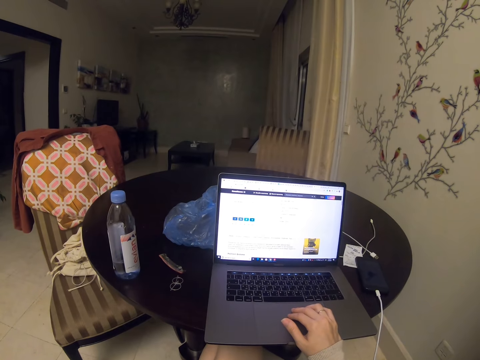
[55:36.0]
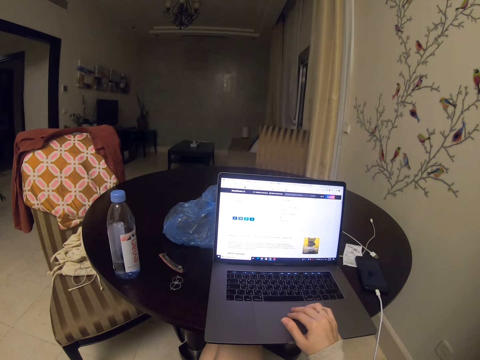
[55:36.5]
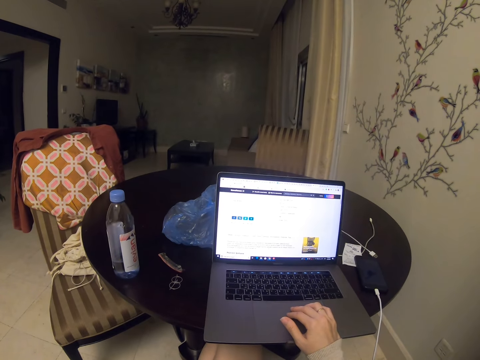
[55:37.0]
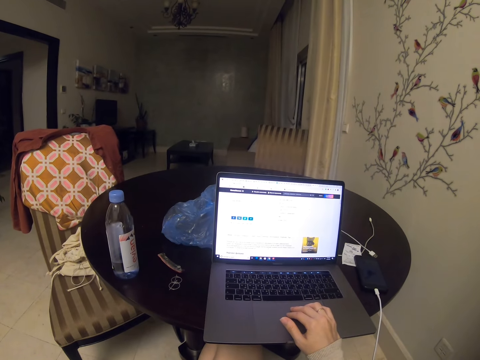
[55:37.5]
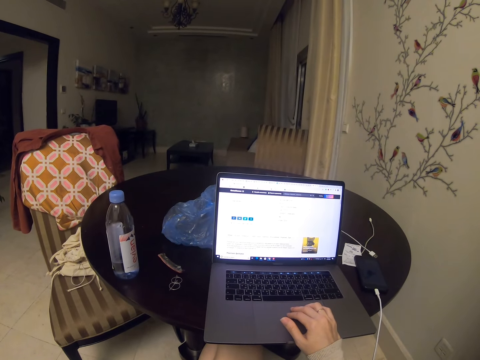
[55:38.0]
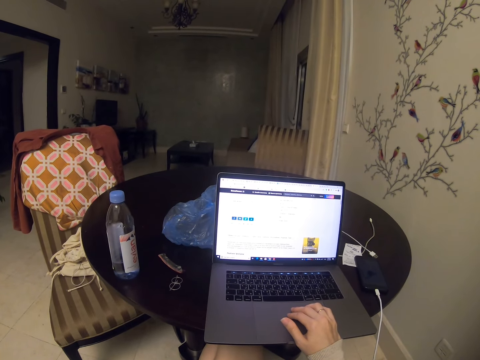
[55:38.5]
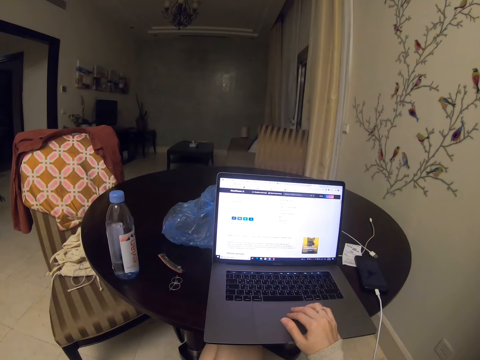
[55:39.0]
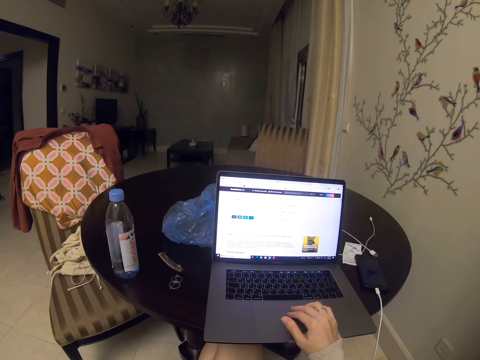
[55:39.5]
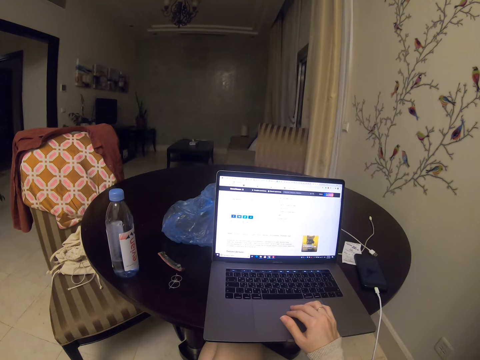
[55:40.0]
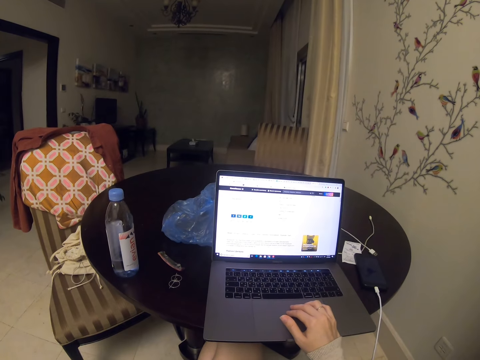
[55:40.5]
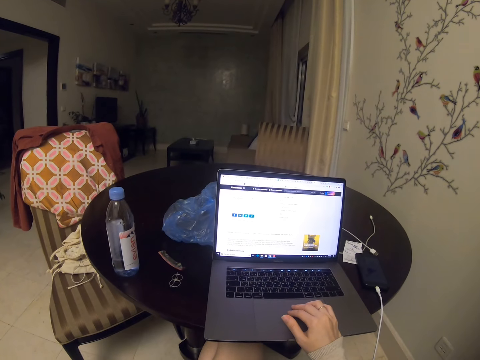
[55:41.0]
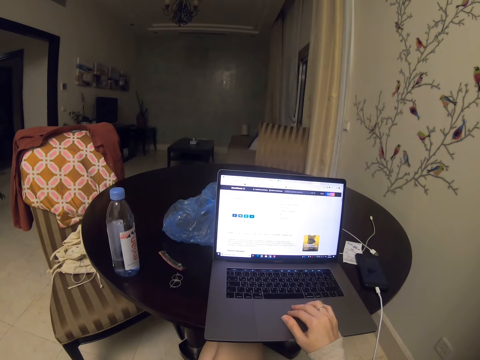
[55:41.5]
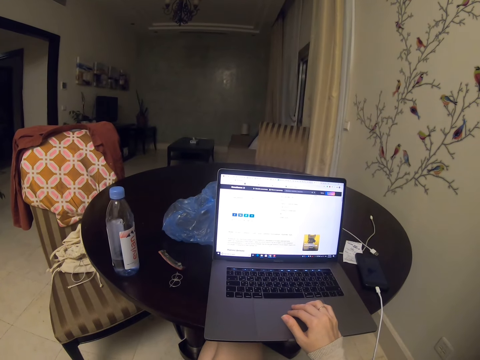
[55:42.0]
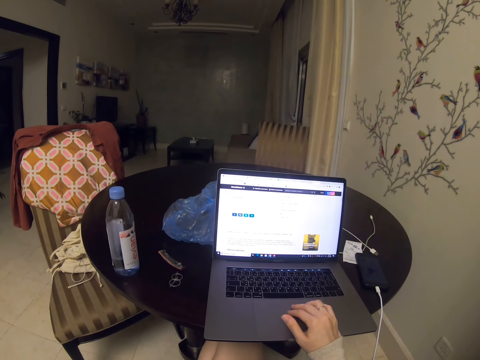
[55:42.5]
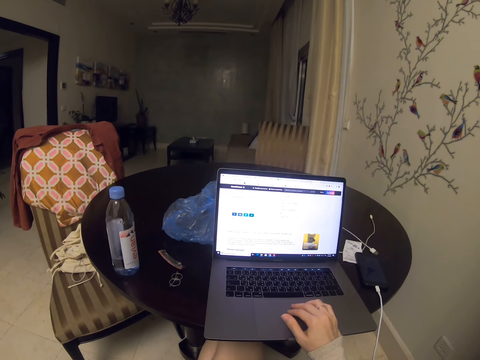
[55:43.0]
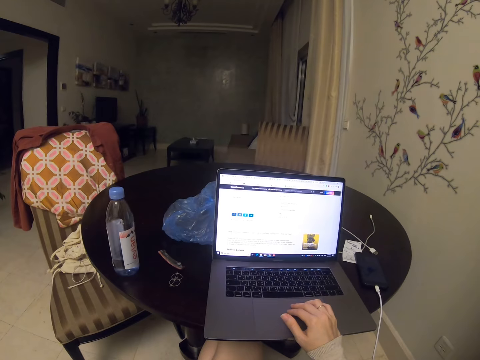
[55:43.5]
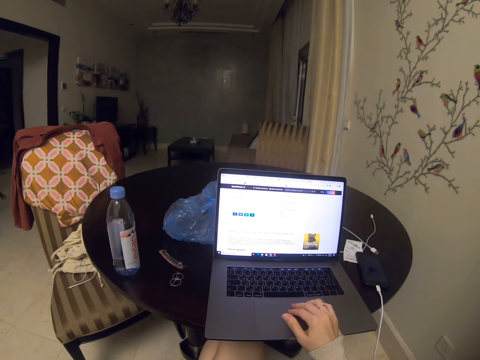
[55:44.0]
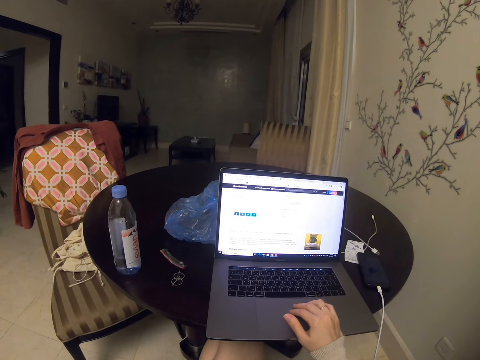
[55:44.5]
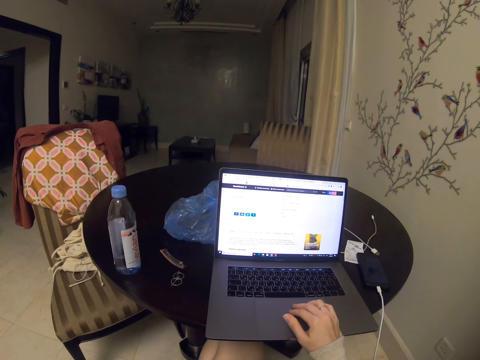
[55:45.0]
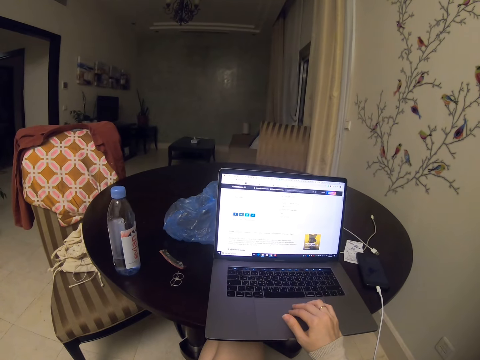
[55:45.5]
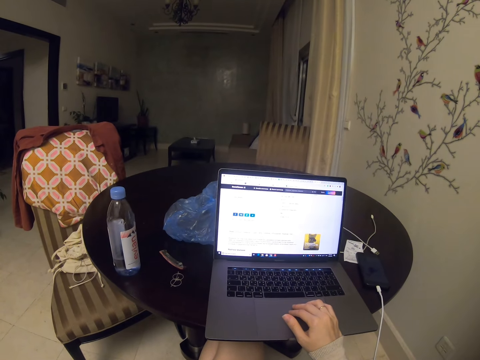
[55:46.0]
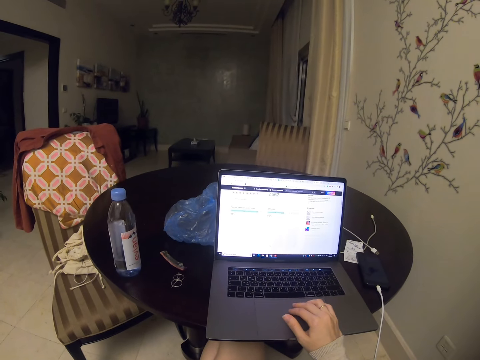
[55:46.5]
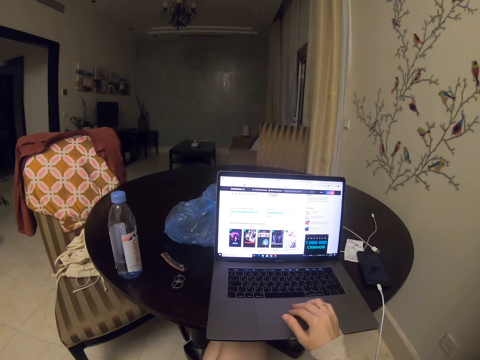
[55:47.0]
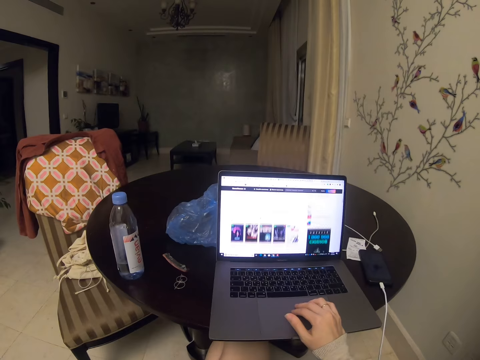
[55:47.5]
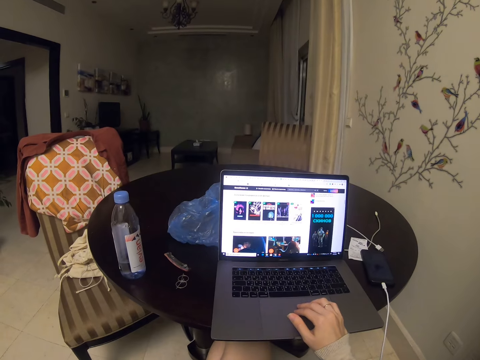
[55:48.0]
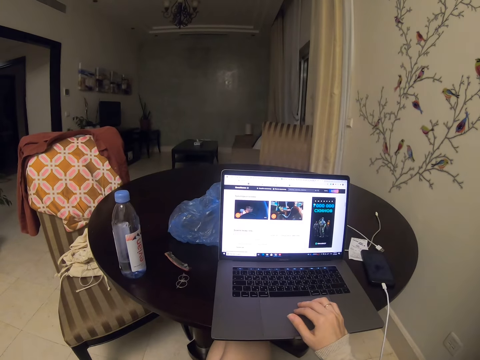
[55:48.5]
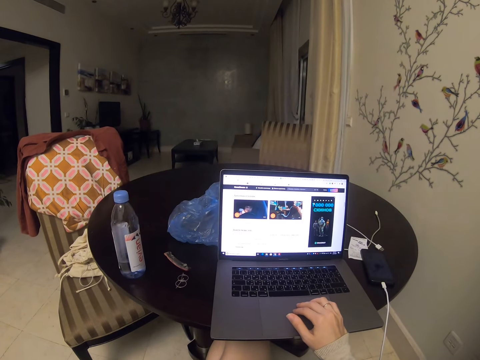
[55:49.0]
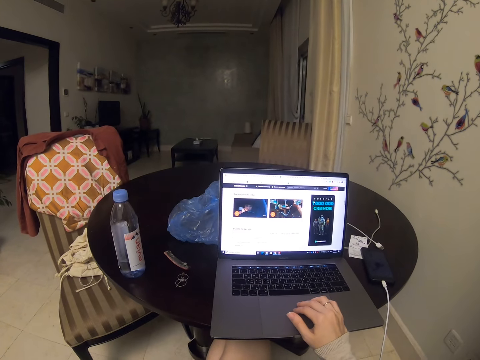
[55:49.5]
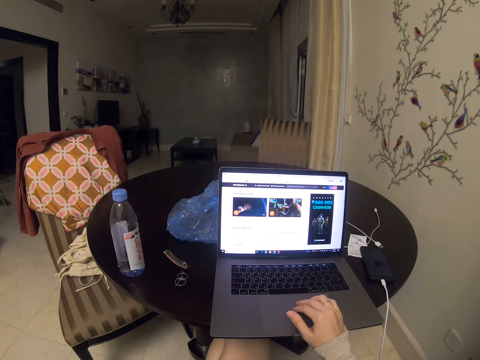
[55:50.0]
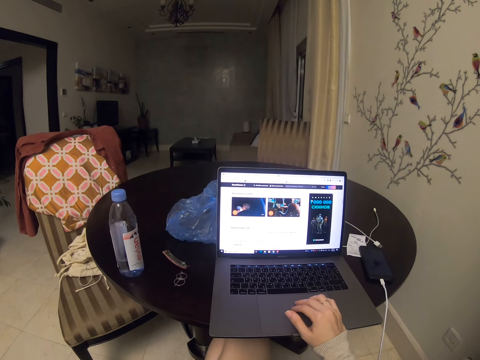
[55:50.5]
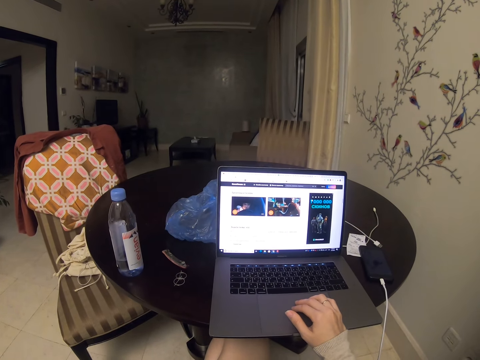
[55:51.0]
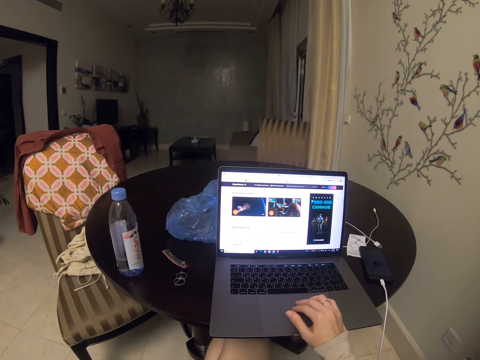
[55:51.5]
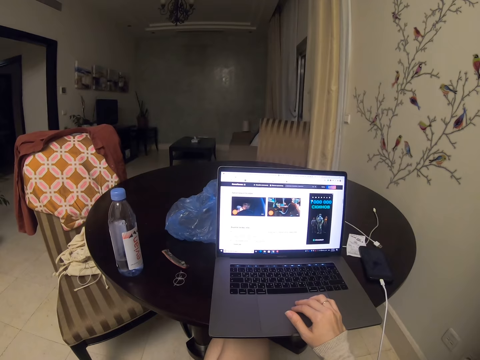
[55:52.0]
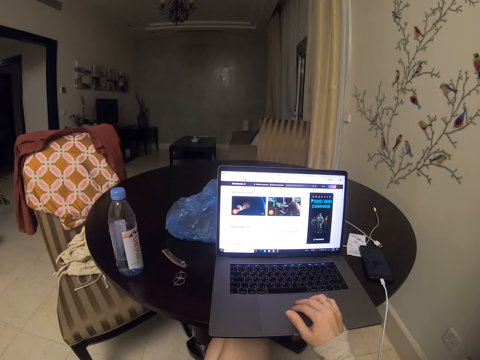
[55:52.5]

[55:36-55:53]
The camera wearer scrolls. They read.

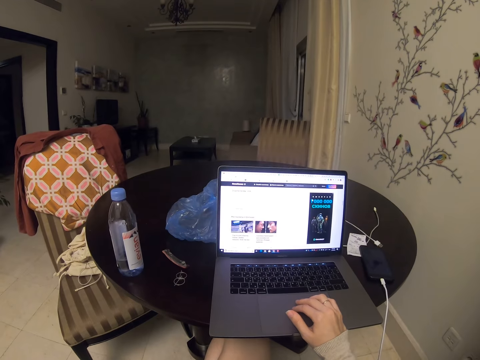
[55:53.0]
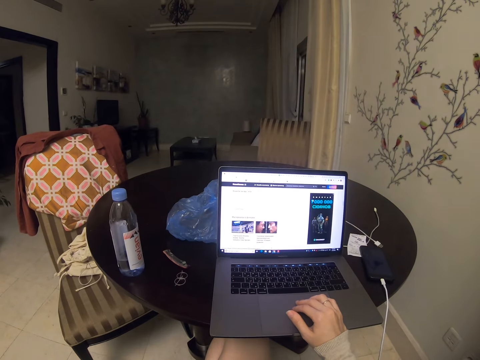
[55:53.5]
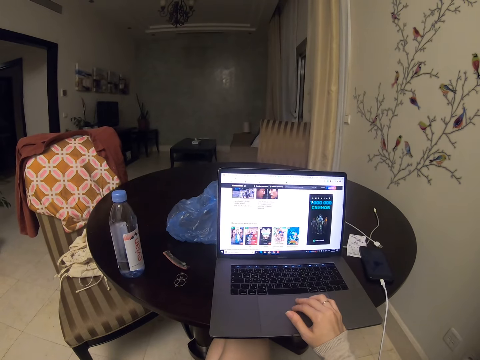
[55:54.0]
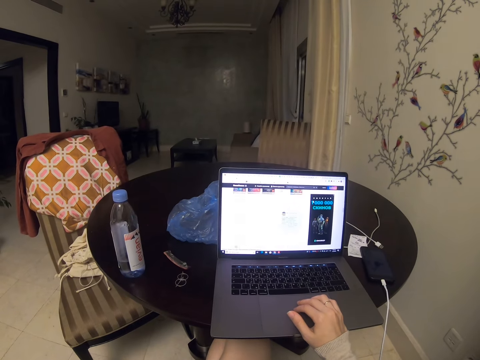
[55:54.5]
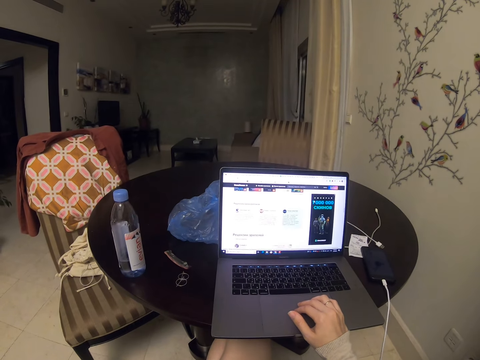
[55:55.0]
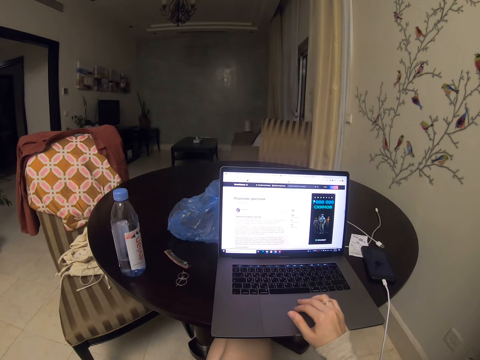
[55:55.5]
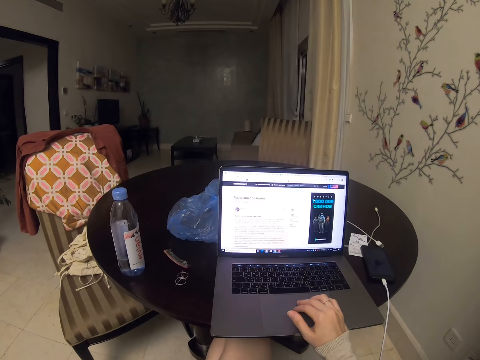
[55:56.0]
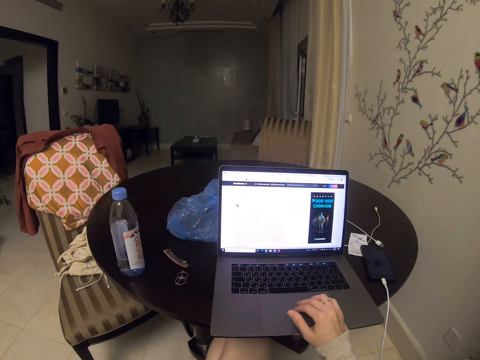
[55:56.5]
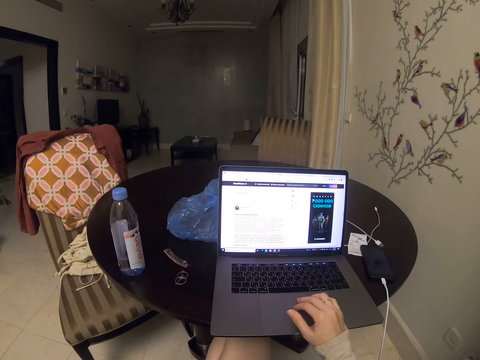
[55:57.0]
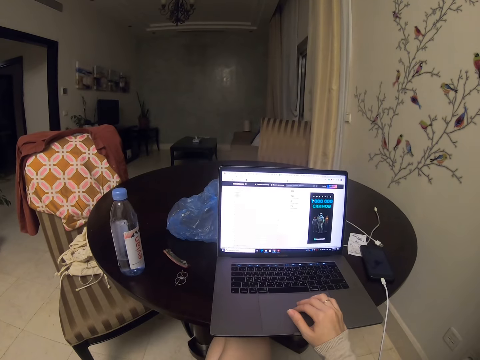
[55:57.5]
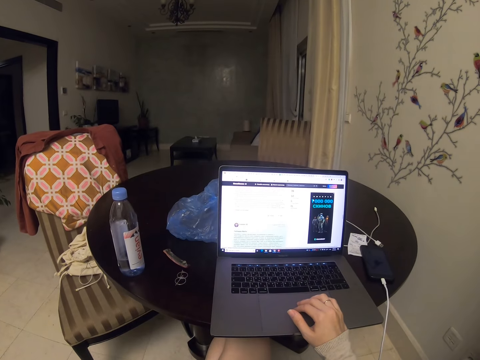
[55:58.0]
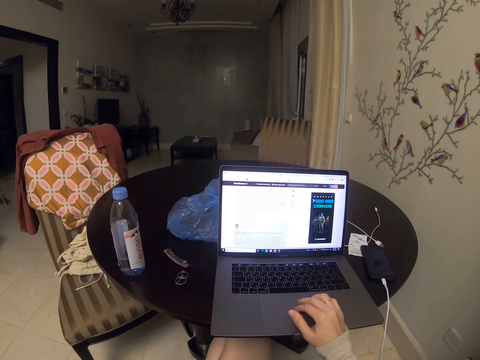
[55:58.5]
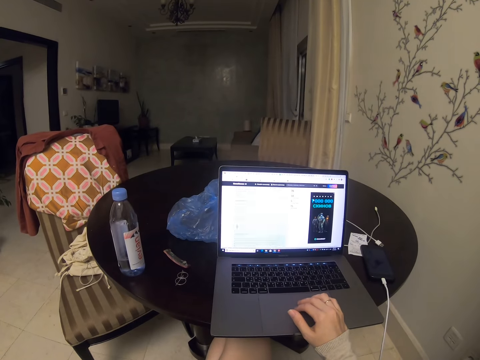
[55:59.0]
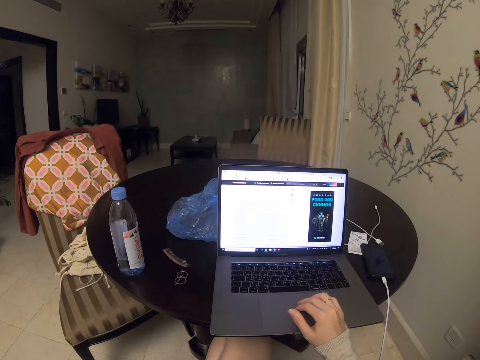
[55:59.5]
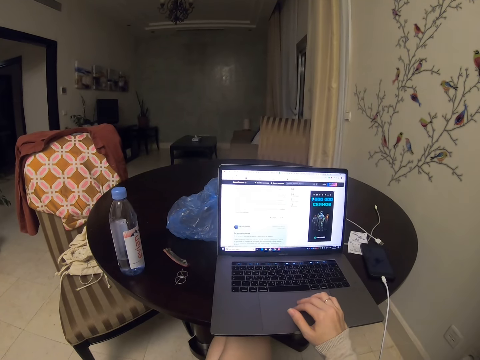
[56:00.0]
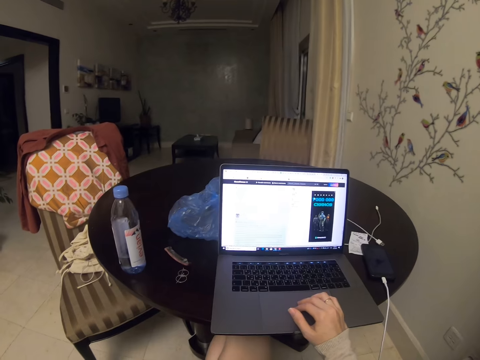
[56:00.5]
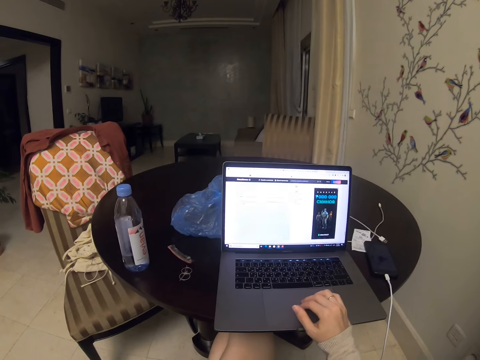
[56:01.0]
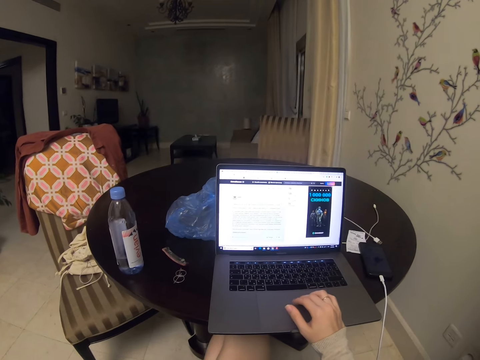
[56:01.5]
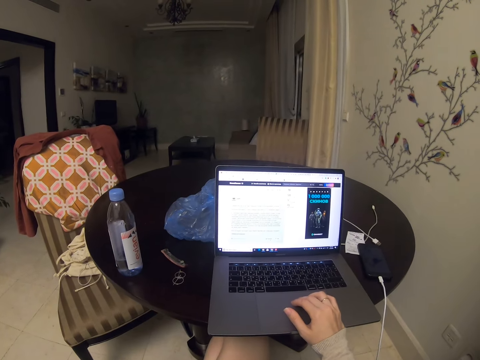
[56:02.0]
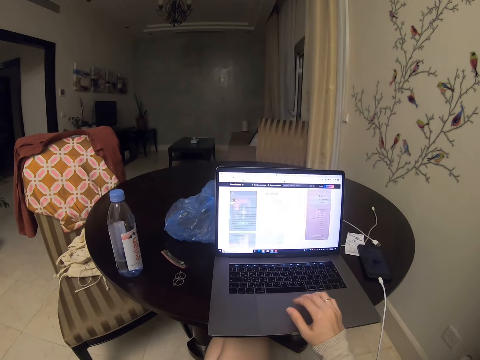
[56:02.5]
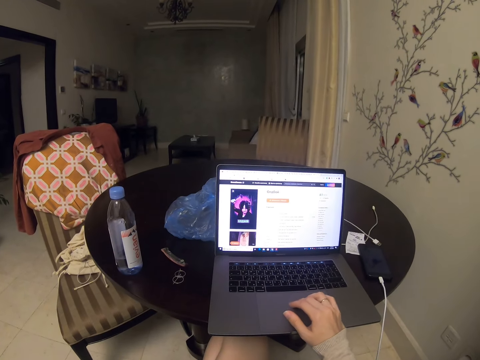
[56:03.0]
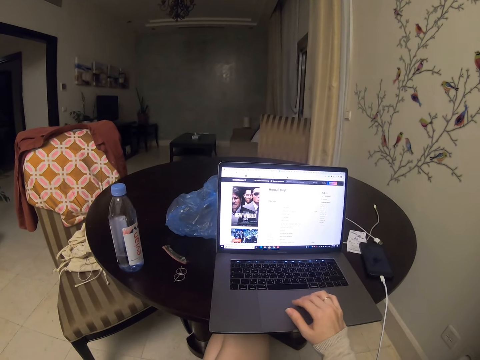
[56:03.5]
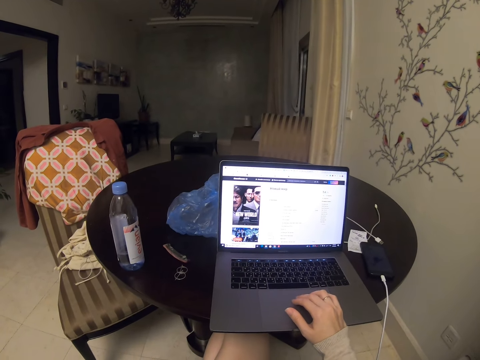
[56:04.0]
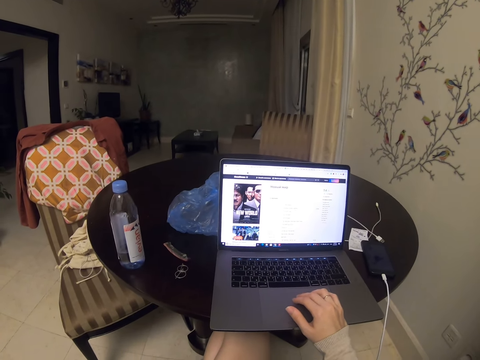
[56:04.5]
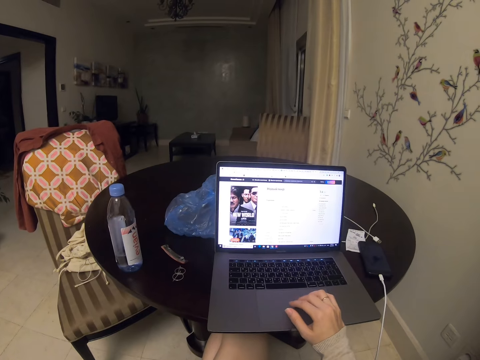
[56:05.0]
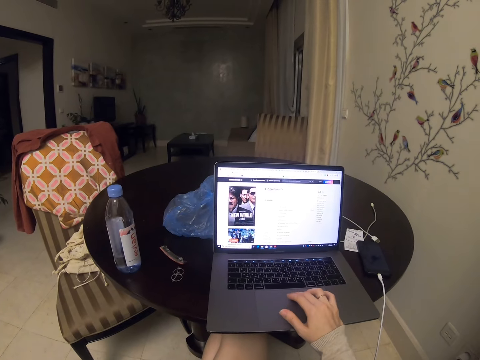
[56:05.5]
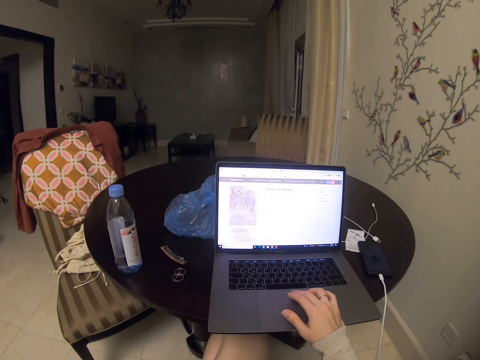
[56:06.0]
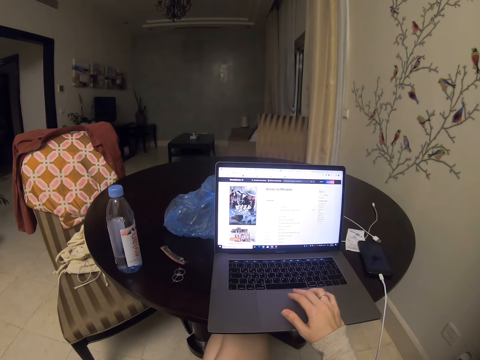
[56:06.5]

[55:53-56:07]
The camera wearer scrolls. They open a page.
